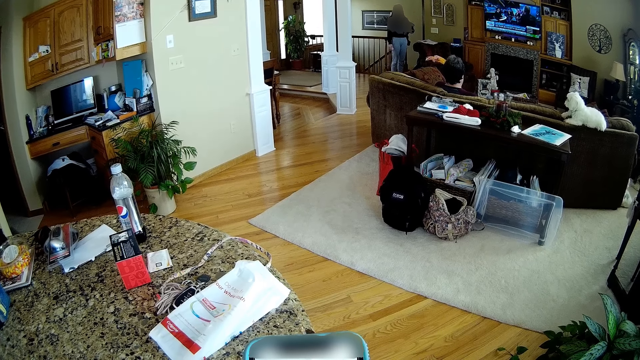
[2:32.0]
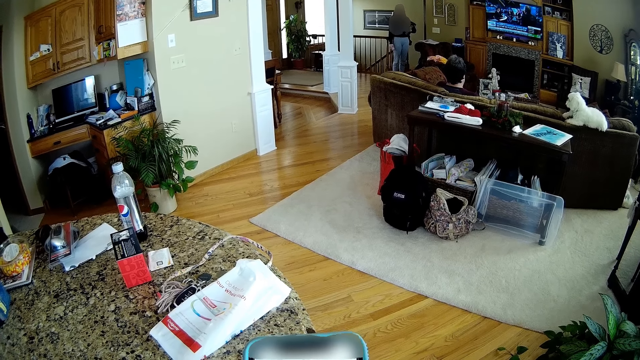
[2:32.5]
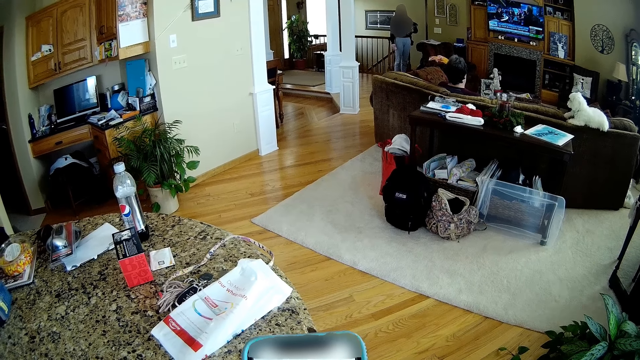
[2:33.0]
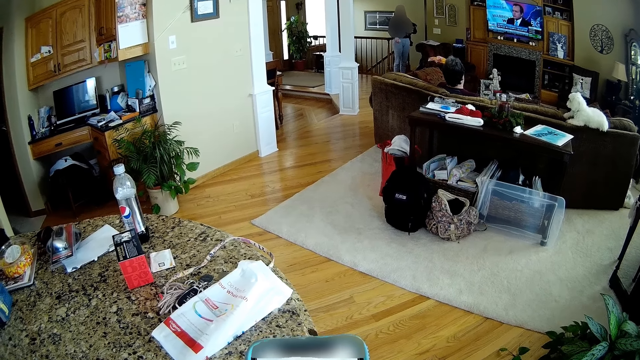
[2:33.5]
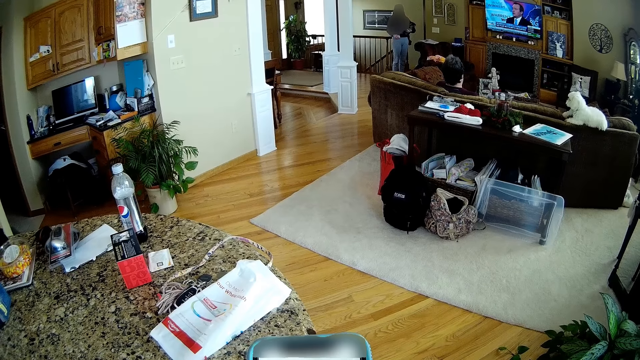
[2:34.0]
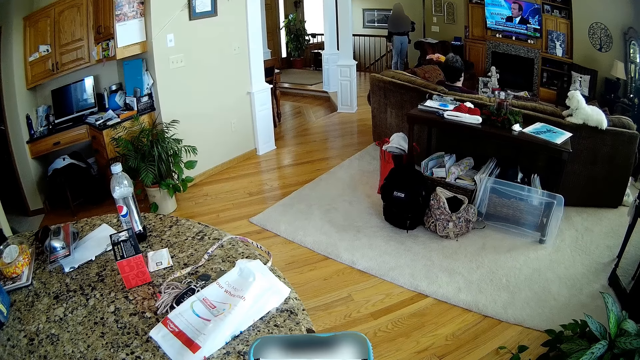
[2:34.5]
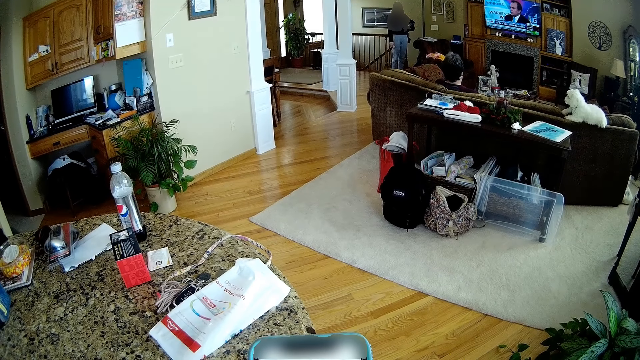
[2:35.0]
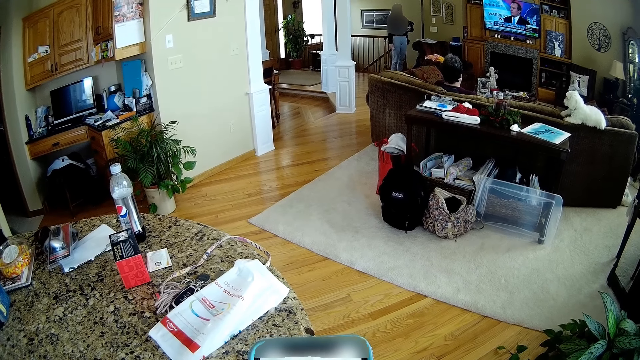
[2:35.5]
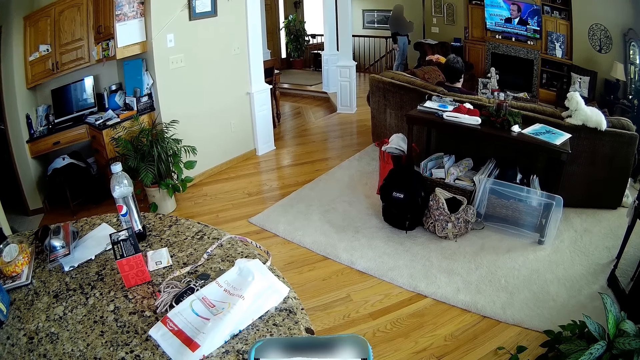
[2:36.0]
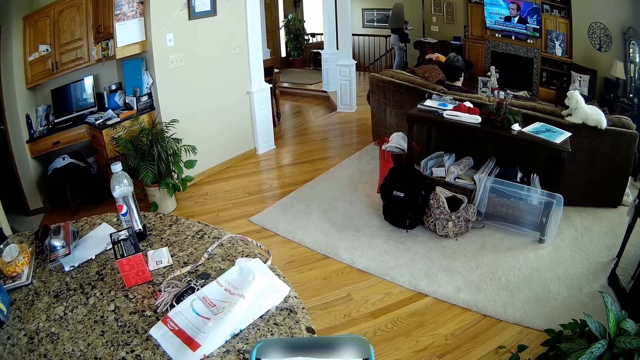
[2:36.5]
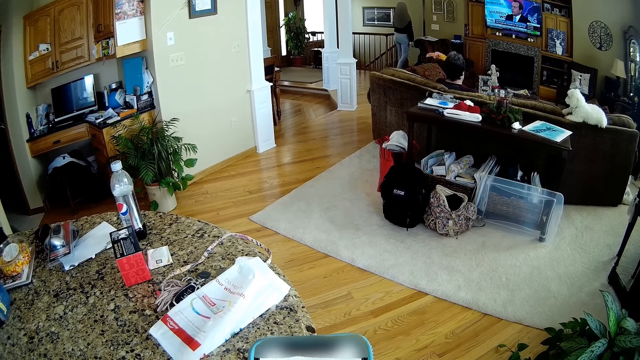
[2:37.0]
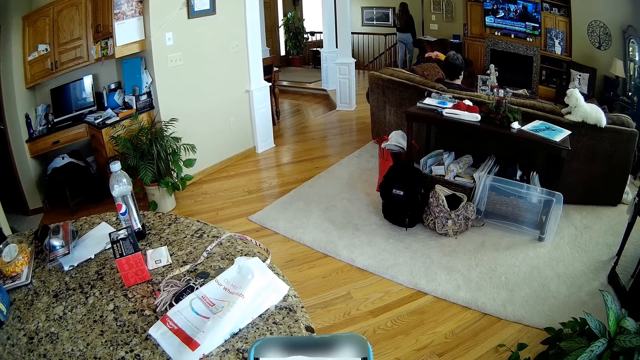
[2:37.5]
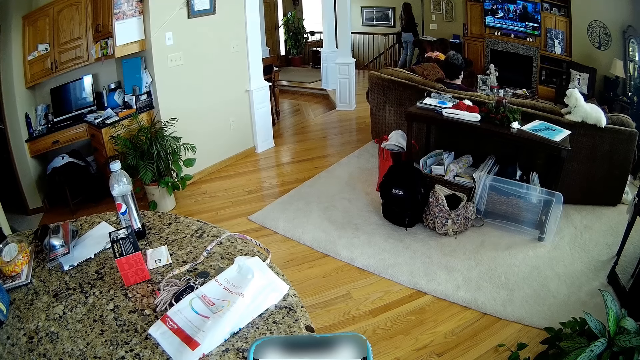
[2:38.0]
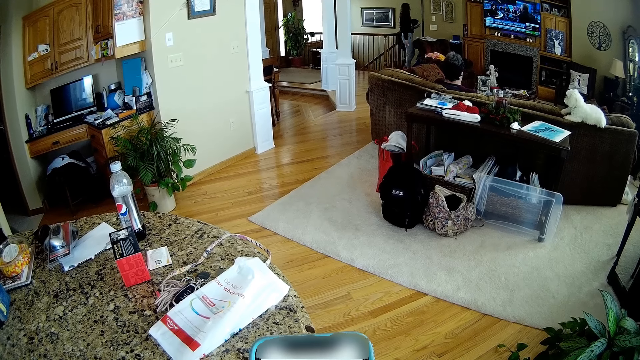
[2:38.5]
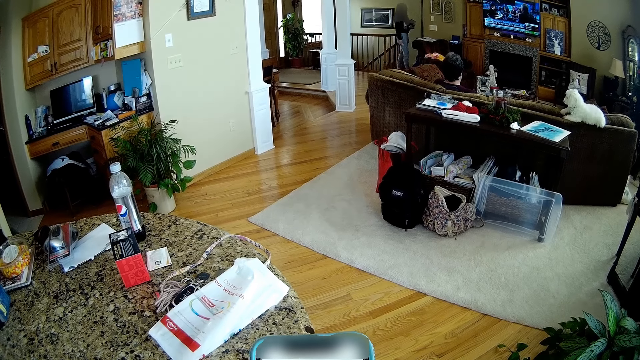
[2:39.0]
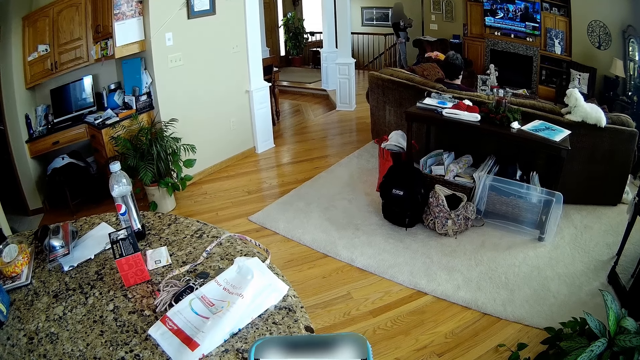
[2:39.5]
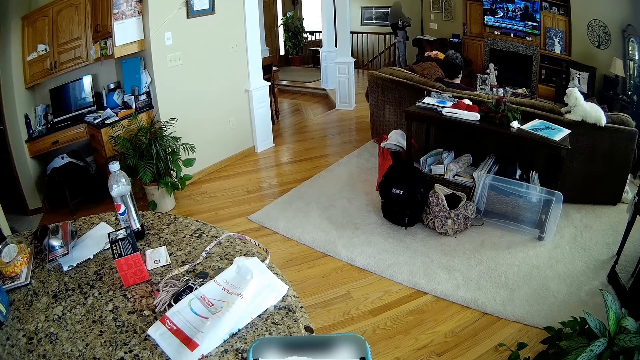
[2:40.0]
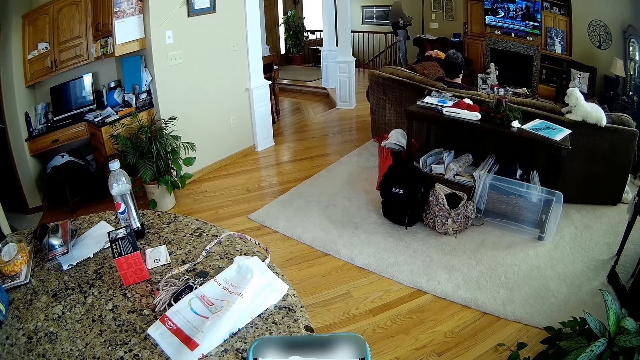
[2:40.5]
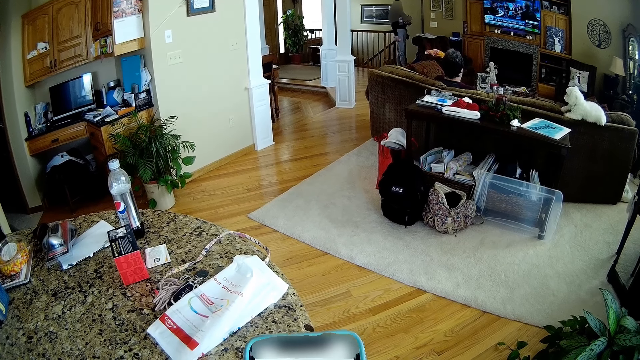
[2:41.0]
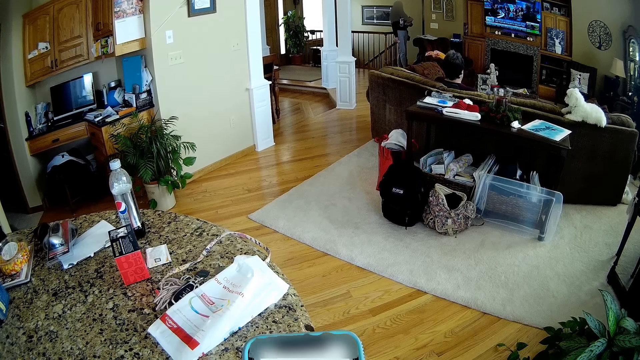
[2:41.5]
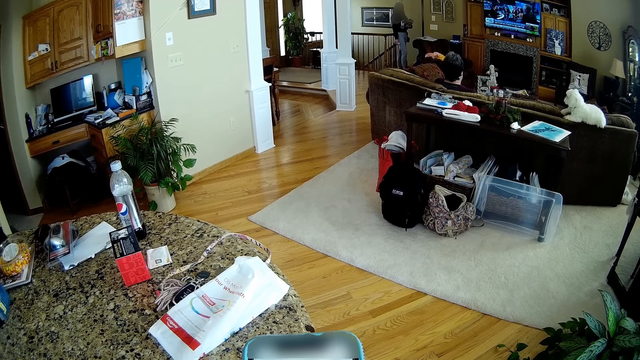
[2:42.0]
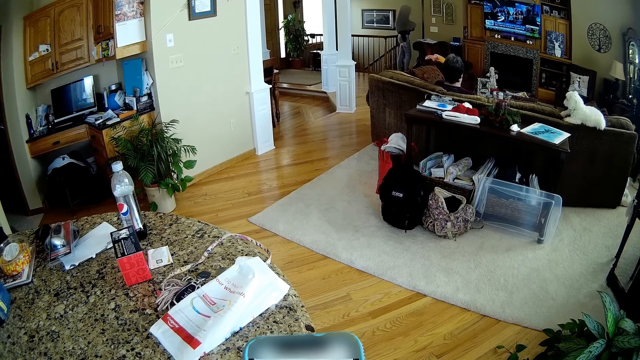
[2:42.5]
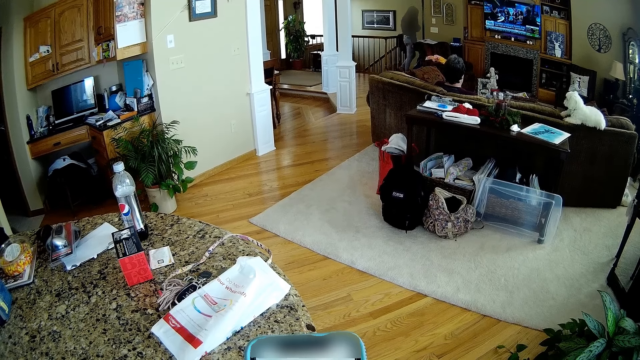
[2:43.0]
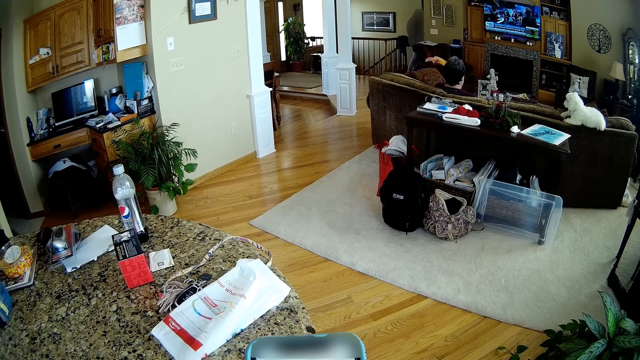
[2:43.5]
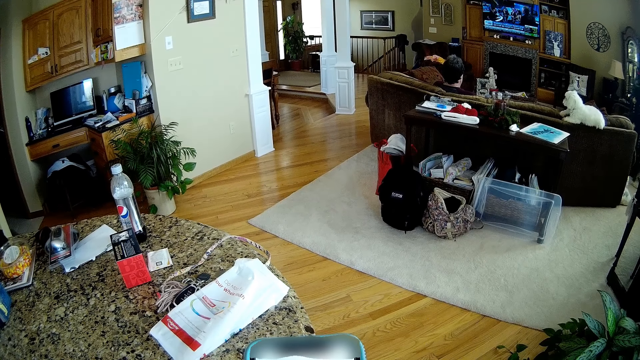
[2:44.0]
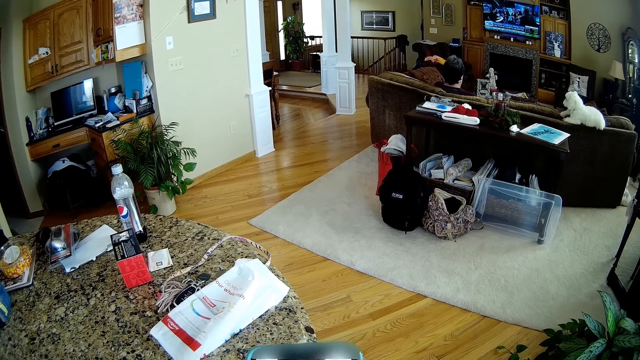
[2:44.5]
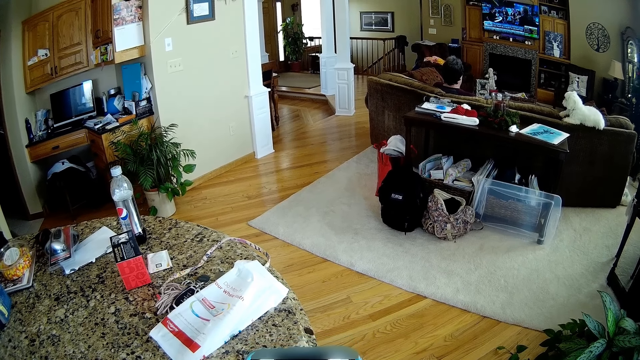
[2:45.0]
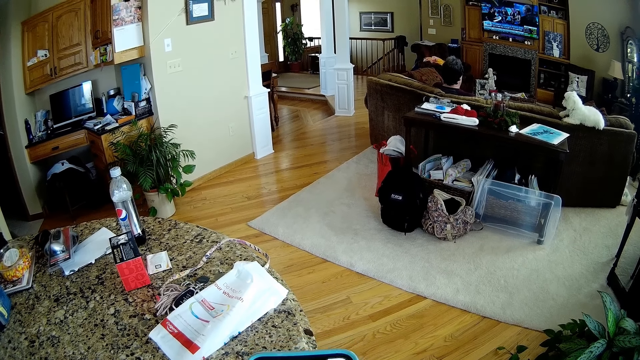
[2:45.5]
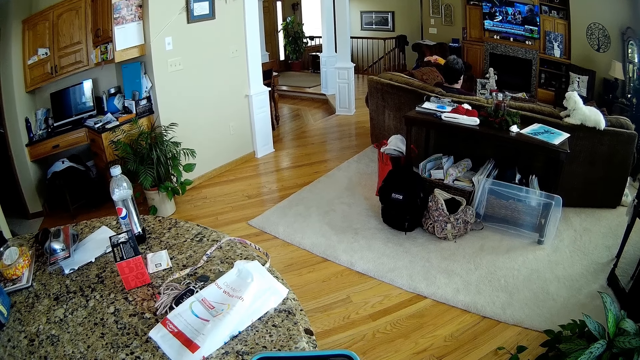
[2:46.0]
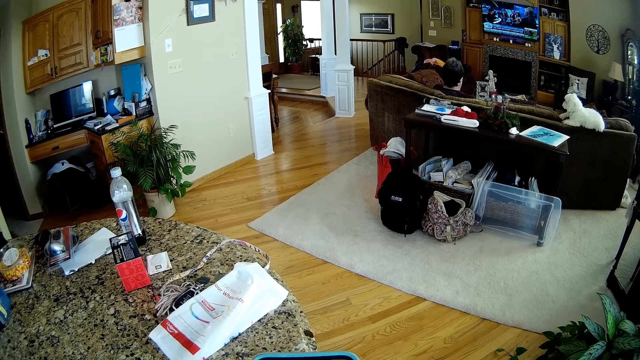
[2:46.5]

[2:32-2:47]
The woman gesticulates with her left hand. She walks towards the room, turns back, and walks into the room.

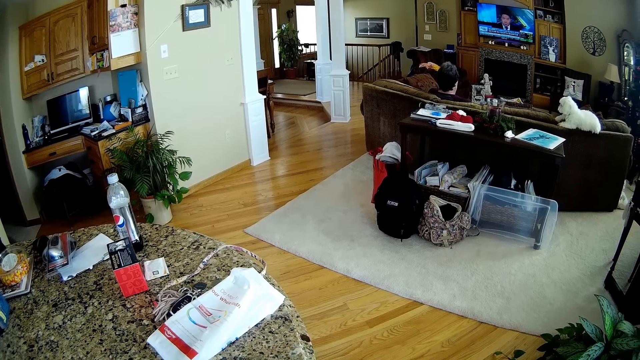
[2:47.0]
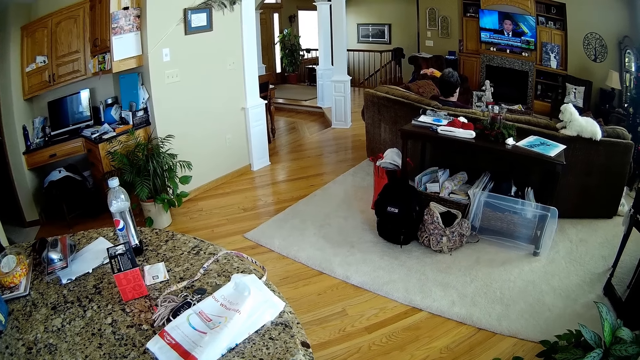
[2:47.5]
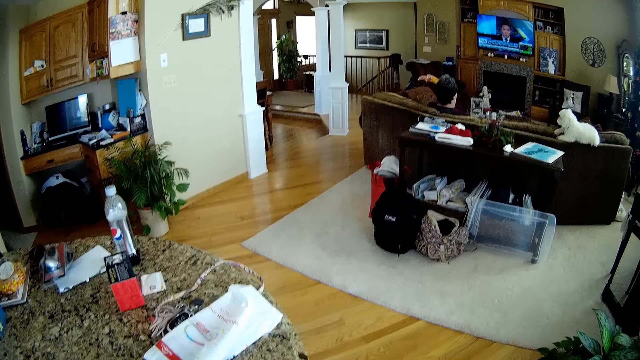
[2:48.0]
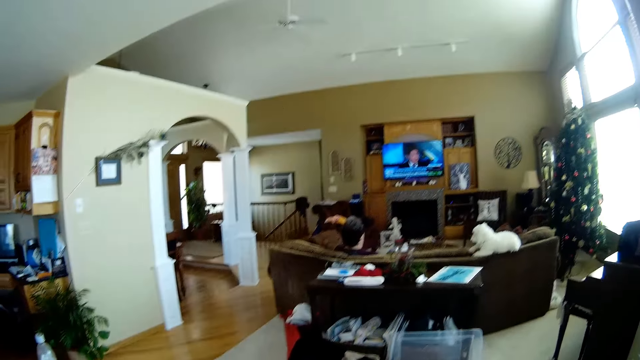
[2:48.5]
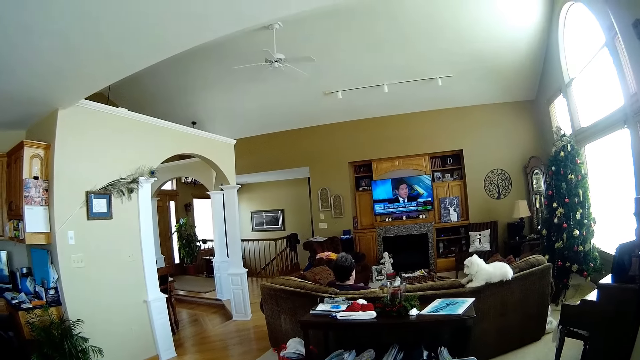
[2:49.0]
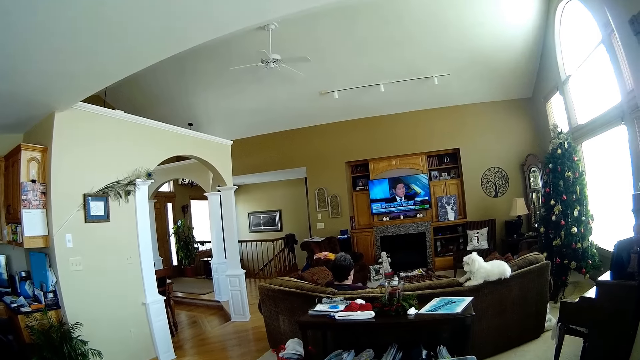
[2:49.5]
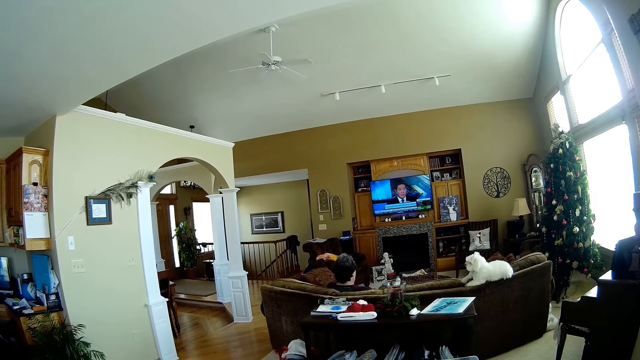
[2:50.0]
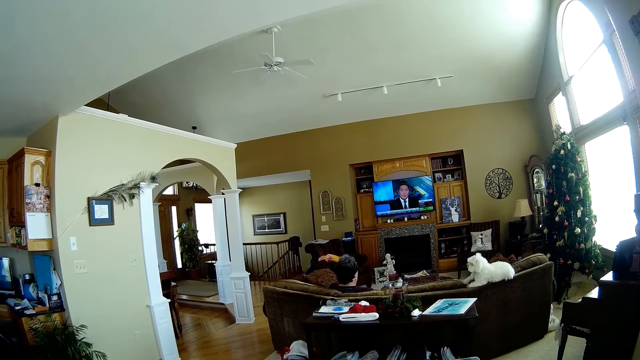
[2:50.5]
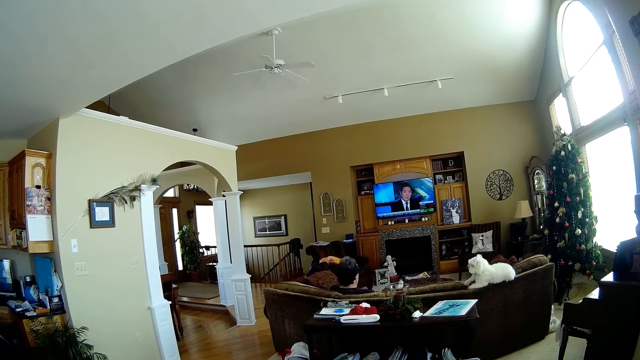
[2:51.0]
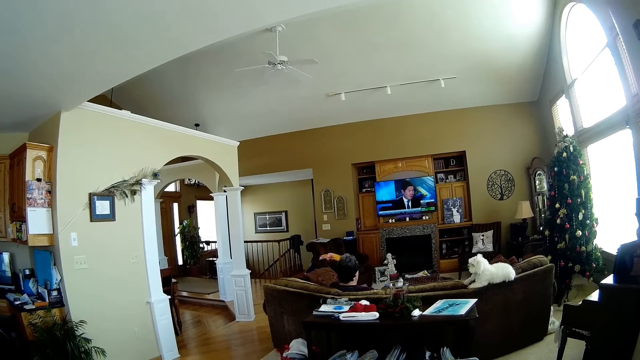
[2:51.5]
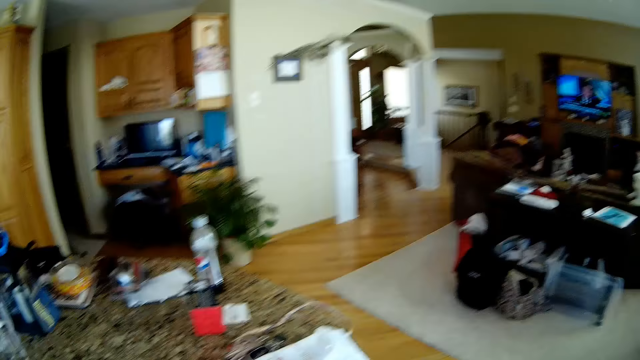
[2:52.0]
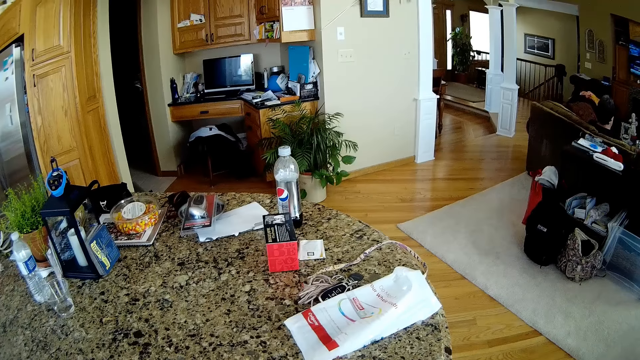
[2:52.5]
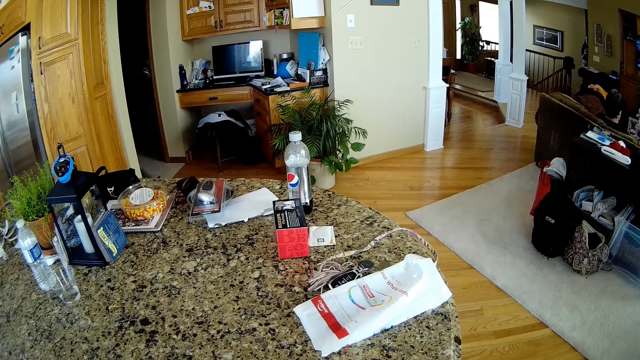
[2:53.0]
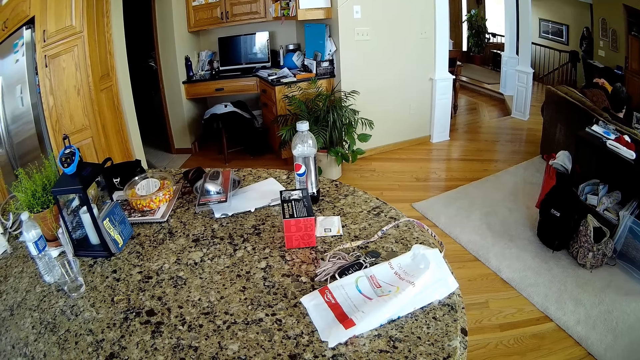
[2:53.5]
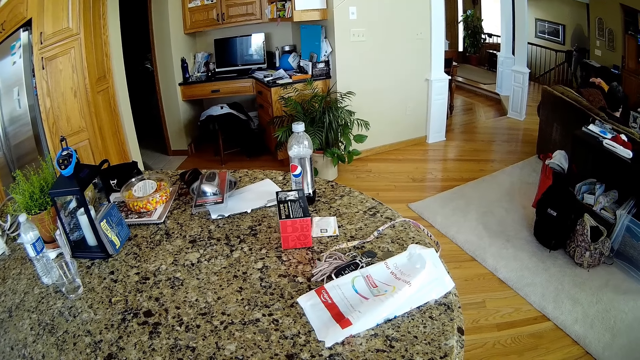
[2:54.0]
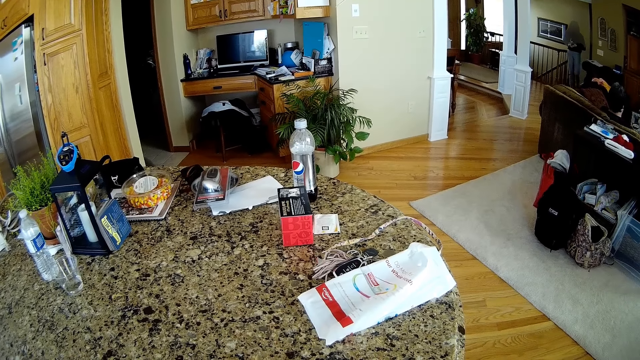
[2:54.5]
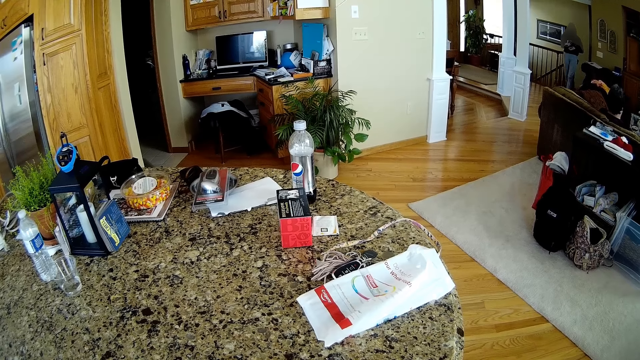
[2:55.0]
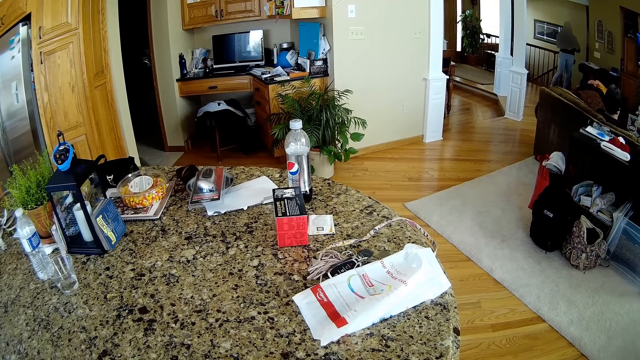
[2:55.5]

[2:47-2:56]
The camera wearer looks at the television in the living room. They look down at the table. The woman walks out of the room. The camera wearer operates the phone.
